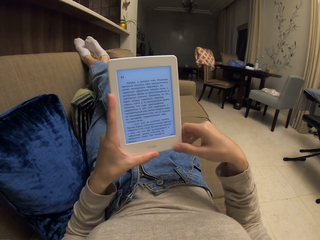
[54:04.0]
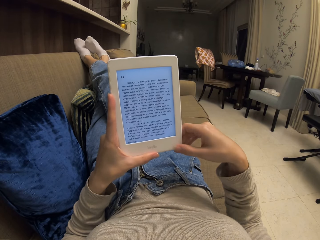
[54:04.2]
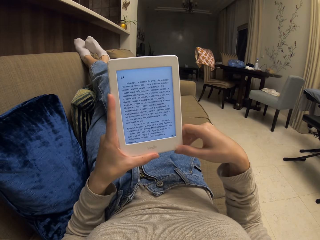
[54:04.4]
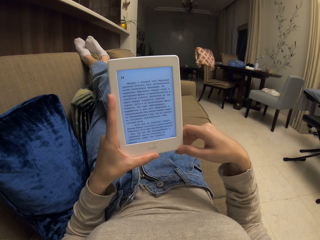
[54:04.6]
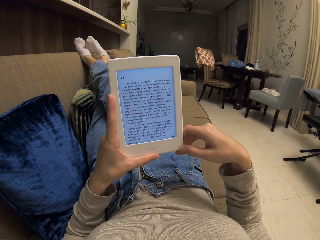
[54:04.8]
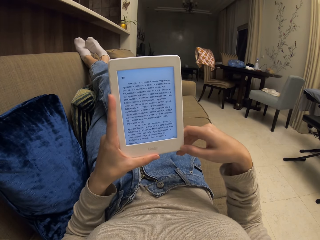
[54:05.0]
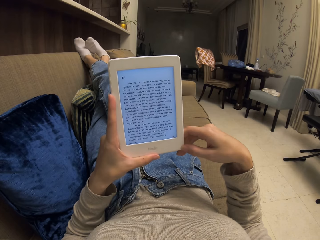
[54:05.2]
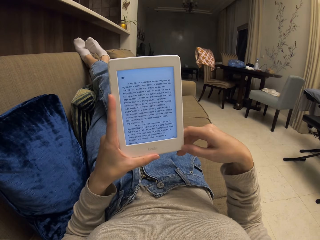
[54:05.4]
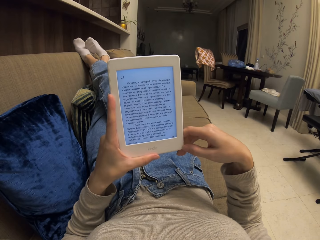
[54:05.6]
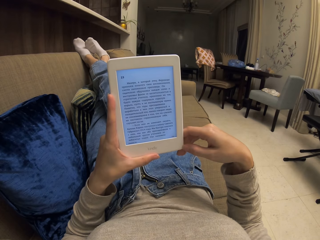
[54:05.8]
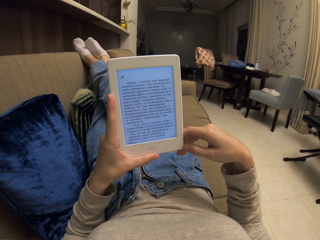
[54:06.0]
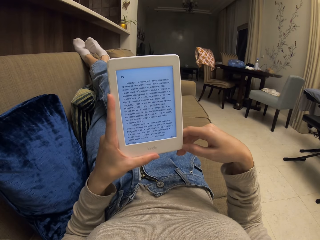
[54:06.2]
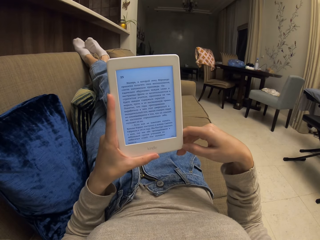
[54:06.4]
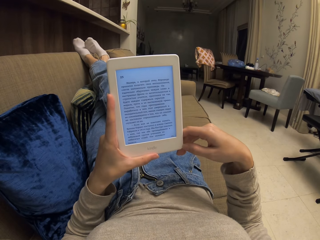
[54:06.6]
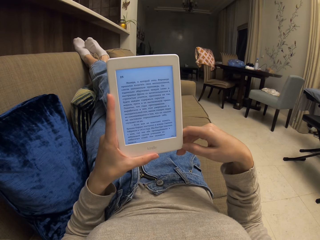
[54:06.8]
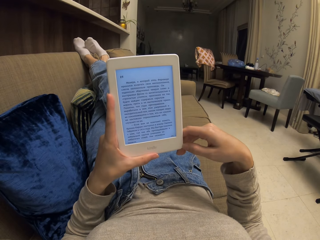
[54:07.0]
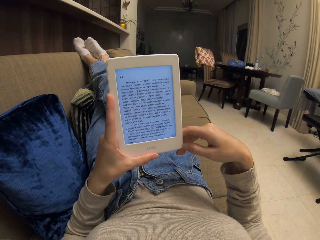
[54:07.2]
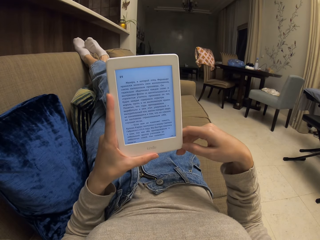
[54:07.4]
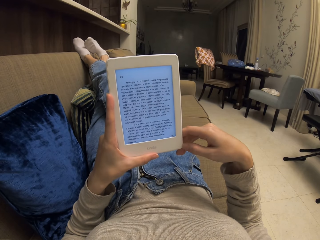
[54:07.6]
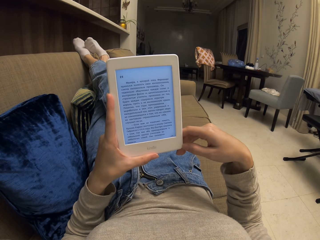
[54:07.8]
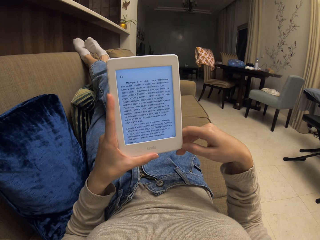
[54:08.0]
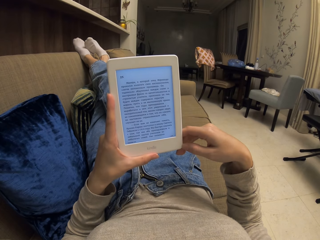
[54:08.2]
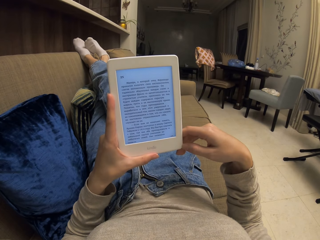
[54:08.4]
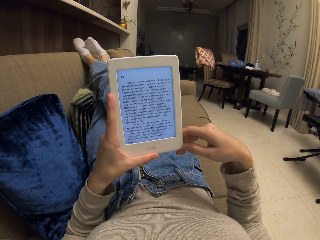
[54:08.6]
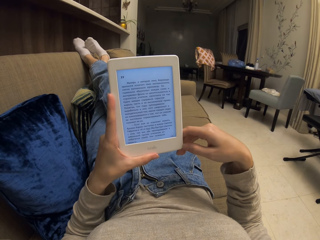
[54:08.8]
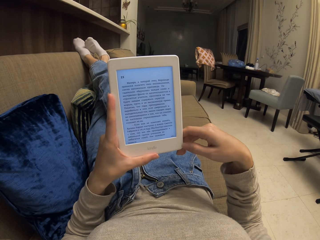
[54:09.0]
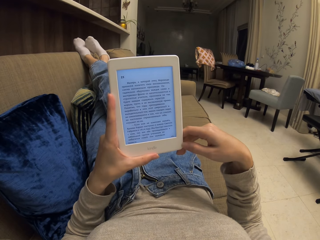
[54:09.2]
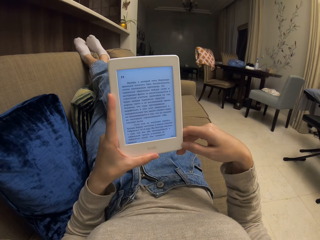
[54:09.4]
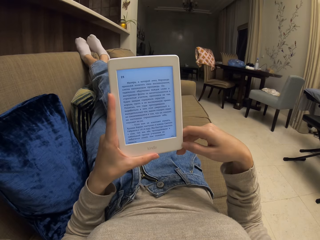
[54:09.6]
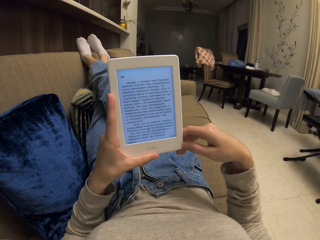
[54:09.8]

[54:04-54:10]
The camera wearer touches the phone. They stare at the screen of the phone.

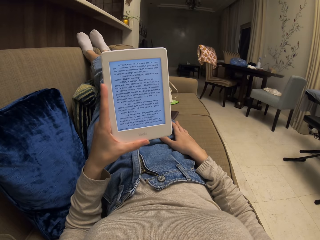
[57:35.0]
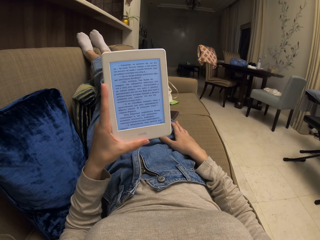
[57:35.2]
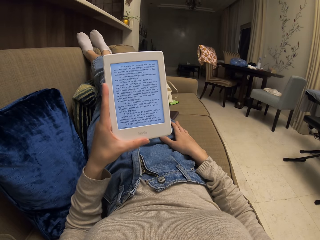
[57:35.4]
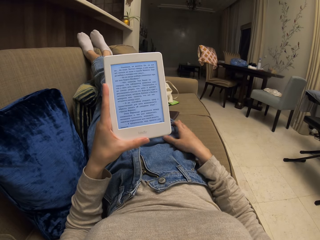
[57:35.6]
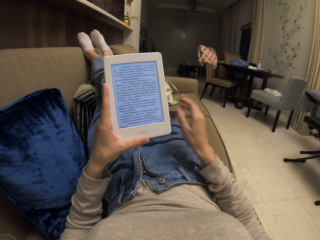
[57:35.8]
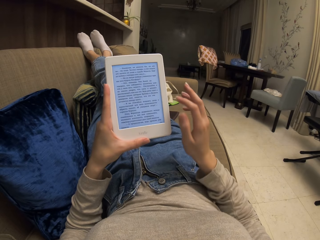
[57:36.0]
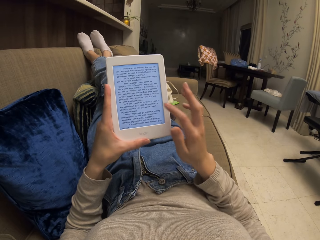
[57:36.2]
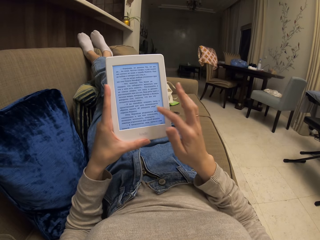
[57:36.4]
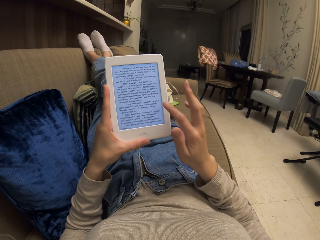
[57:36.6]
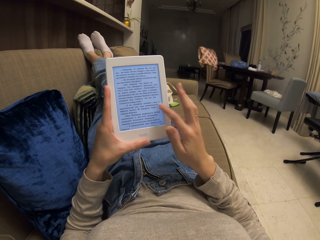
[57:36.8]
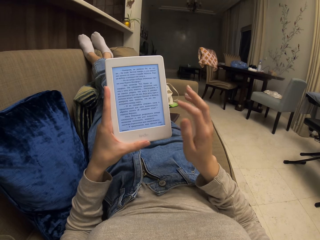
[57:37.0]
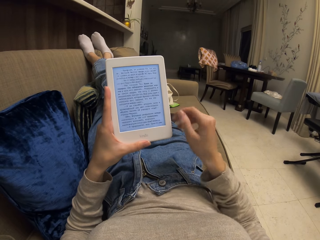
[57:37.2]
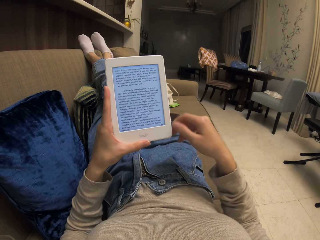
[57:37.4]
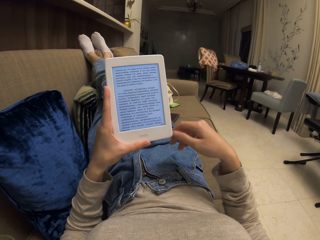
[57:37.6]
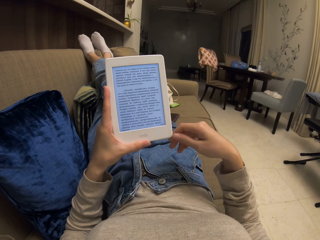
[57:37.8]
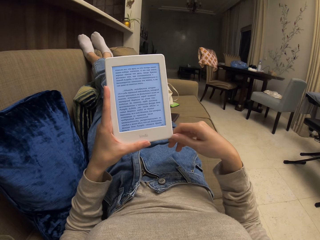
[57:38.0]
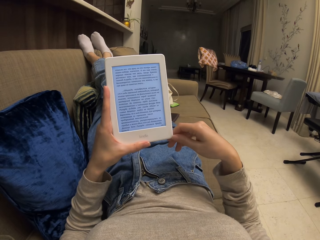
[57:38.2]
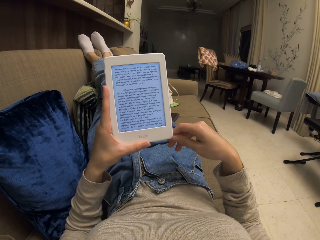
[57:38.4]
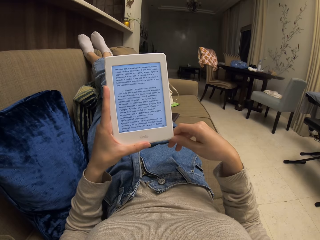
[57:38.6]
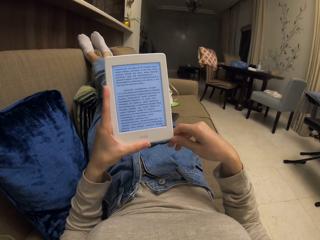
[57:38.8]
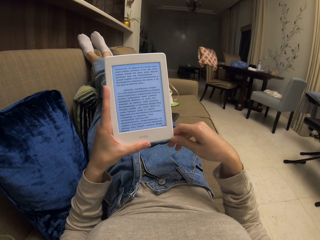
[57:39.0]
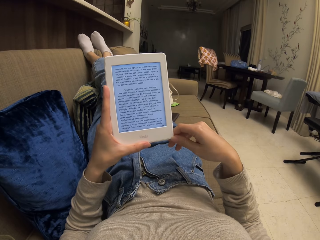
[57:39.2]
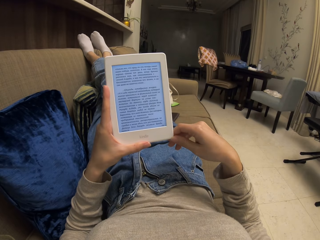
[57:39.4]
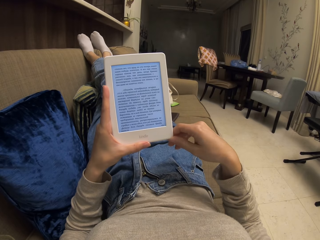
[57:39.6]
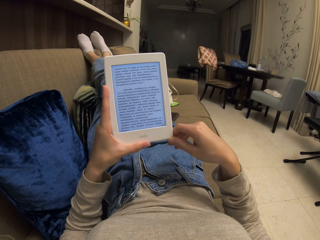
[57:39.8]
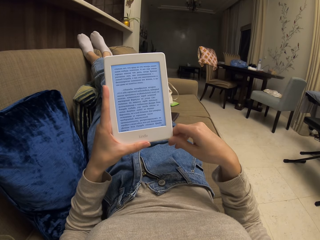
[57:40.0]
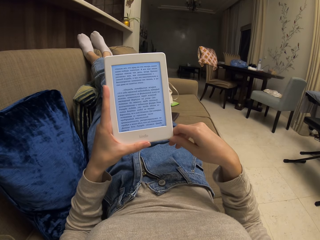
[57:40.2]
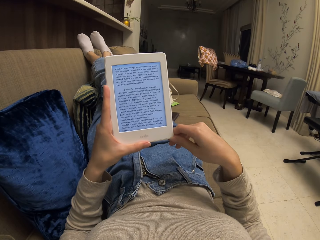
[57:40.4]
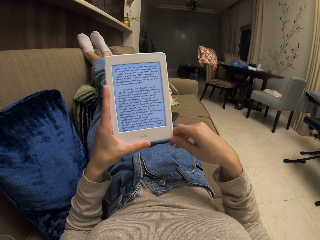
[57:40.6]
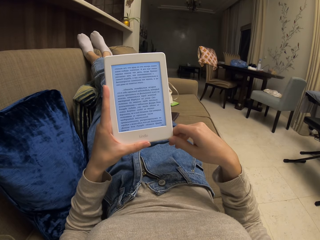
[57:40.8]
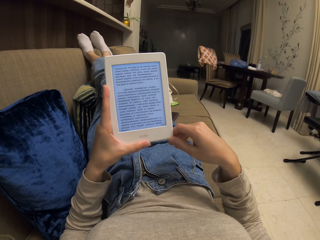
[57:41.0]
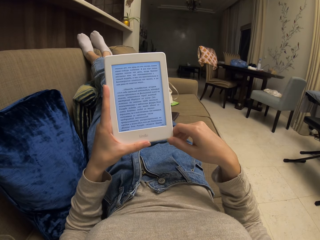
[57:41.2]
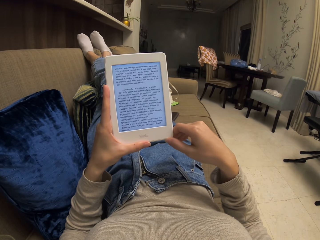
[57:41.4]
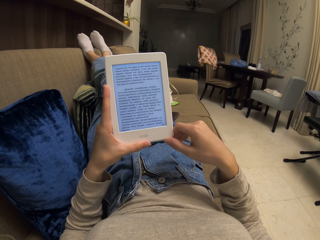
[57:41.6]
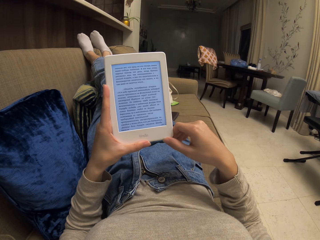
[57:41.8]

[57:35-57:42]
The camera wearer taps on the tablet screen.

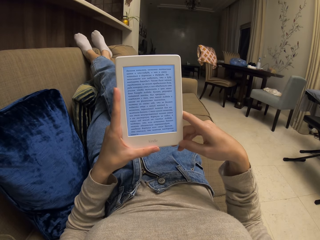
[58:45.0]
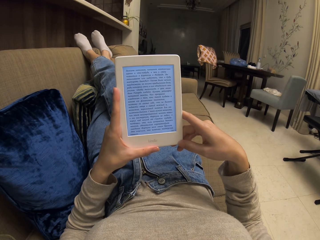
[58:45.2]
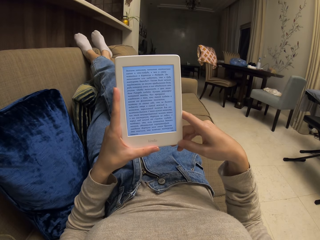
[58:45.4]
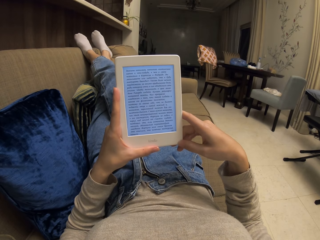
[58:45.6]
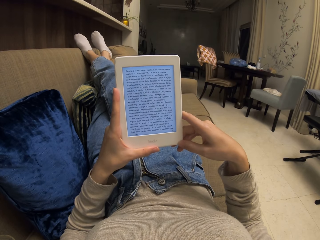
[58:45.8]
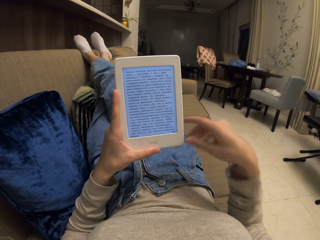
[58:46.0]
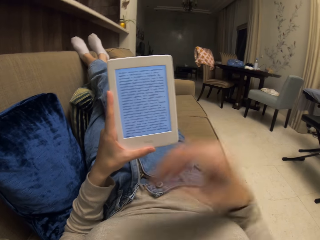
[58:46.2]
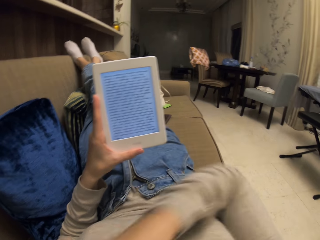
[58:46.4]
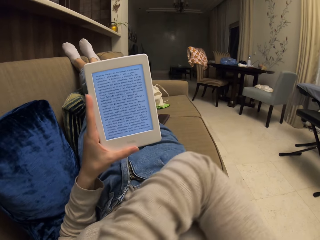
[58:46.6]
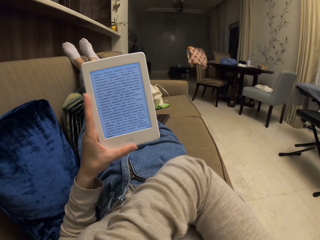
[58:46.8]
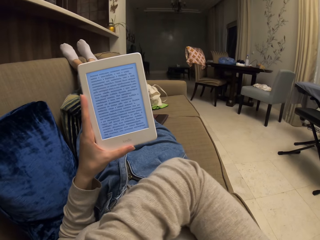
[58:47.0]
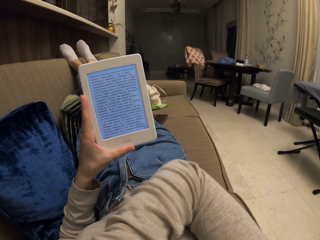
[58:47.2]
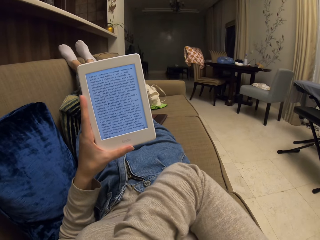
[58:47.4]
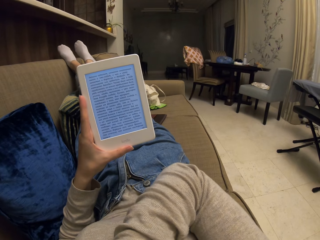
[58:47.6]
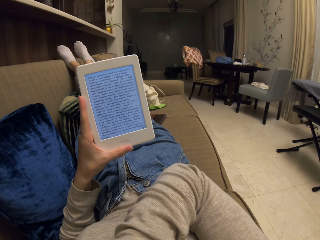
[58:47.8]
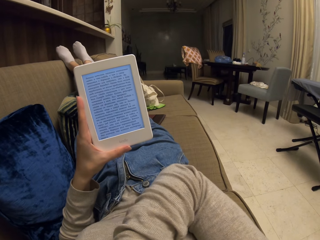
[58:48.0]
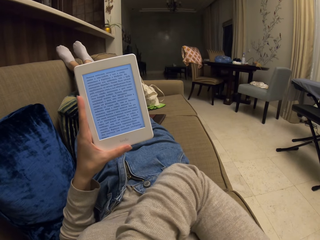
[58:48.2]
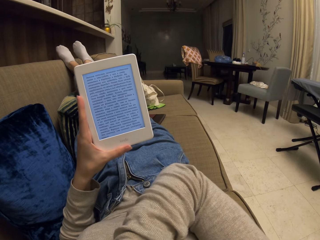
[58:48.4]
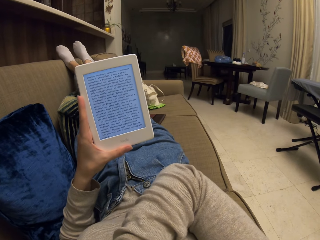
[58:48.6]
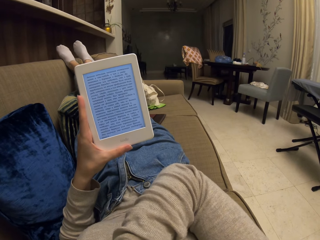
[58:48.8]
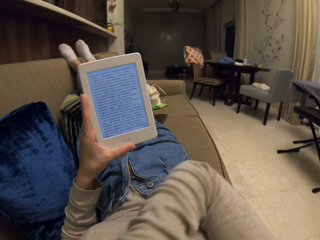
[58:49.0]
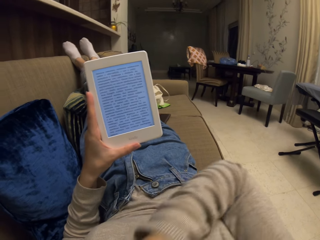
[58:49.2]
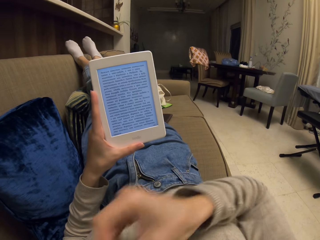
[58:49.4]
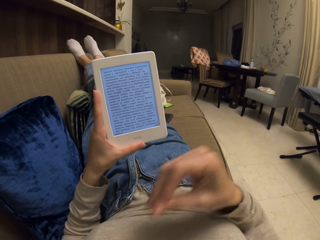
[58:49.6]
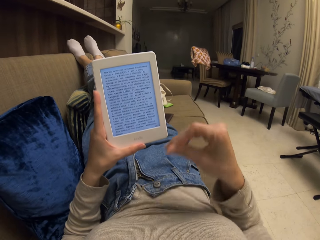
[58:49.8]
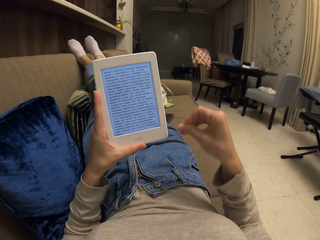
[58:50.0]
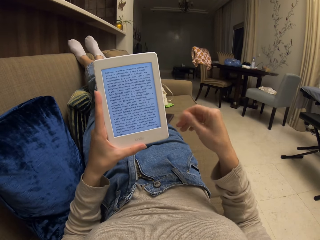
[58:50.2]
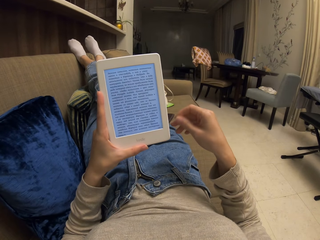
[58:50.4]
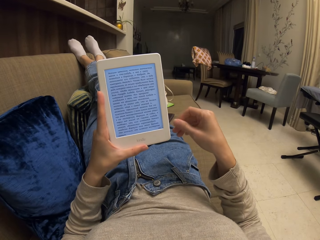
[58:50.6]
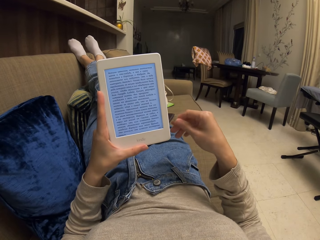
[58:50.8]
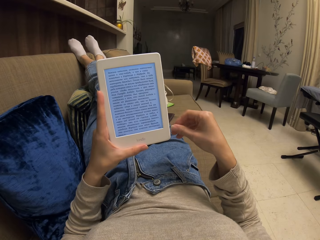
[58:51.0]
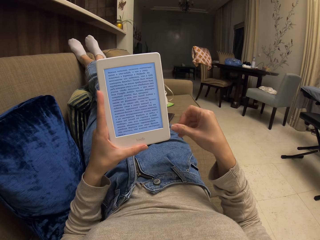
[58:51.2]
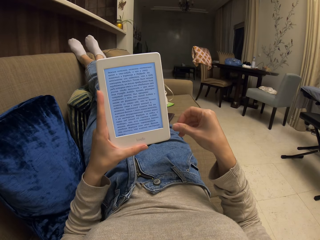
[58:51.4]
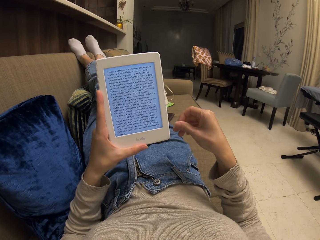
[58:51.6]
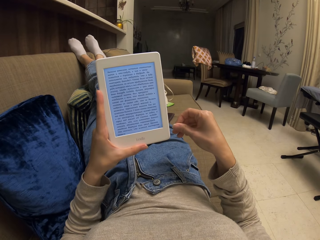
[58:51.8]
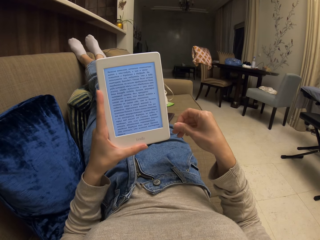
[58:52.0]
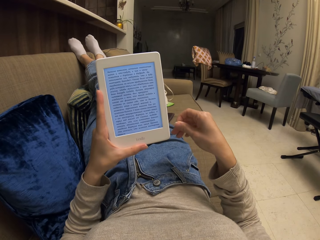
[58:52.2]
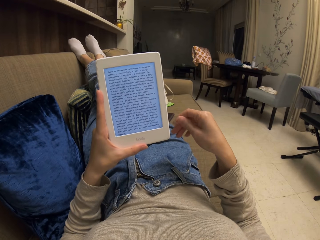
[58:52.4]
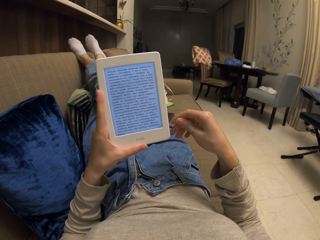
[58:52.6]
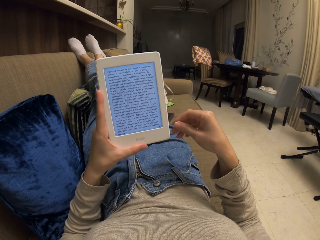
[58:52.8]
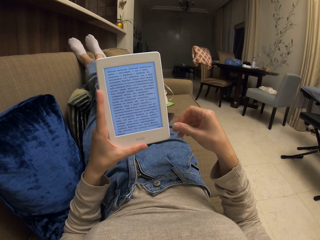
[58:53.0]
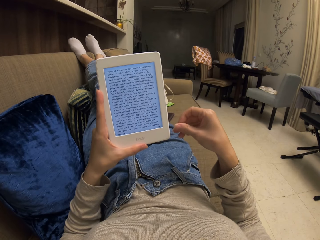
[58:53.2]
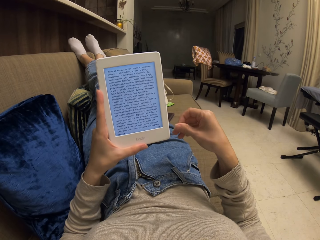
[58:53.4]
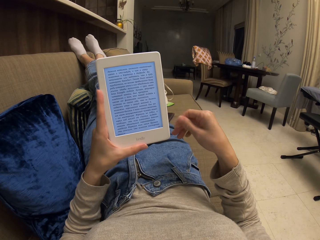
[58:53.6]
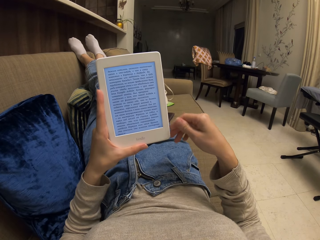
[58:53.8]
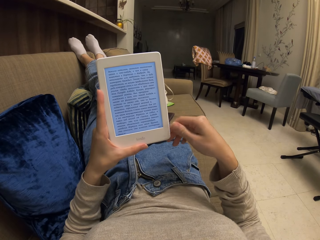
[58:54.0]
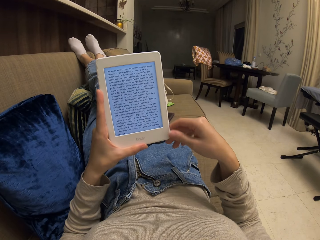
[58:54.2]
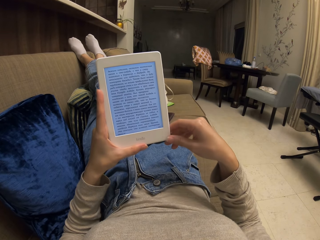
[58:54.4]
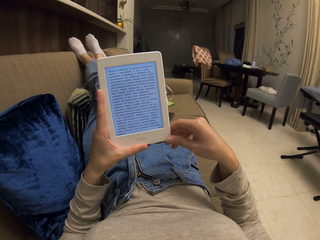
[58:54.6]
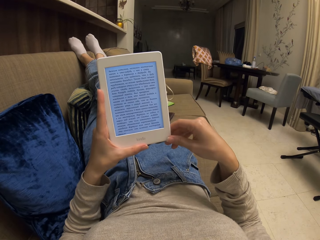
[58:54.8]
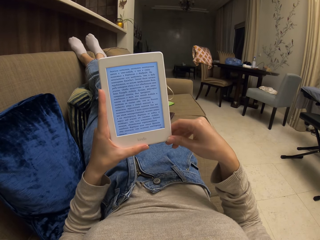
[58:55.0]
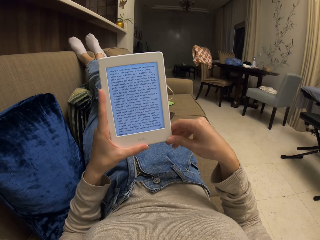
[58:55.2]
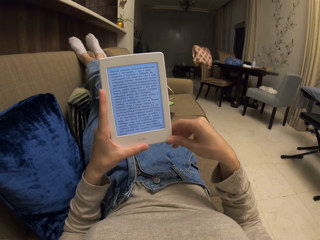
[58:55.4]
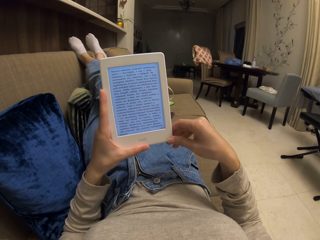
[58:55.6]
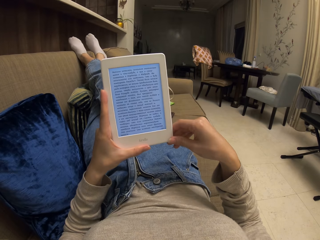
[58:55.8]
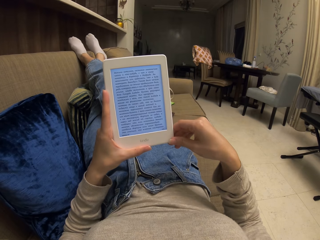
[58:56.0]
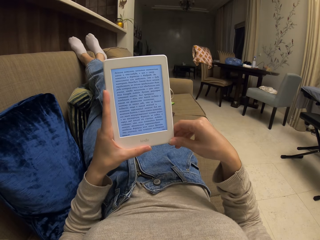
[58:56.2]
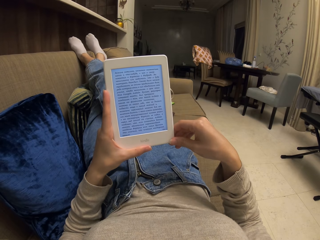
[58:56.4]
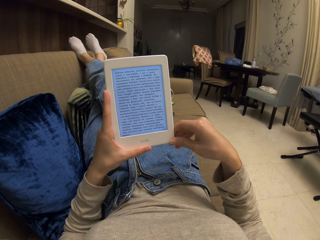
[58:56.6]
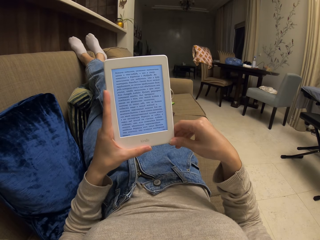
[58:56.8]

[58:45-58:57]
The camera wearer scratches the body. They use the tablet.
